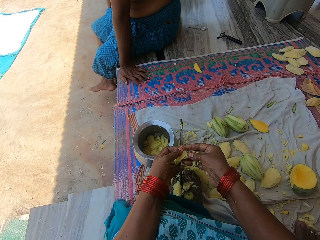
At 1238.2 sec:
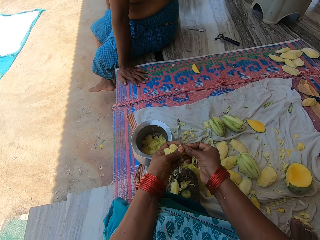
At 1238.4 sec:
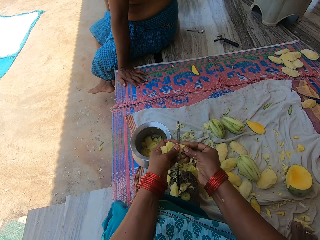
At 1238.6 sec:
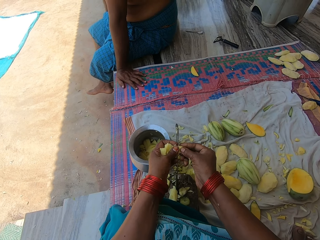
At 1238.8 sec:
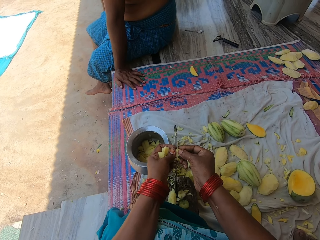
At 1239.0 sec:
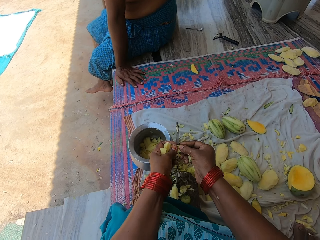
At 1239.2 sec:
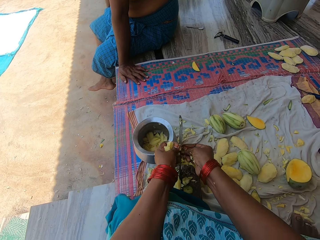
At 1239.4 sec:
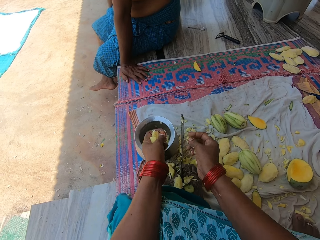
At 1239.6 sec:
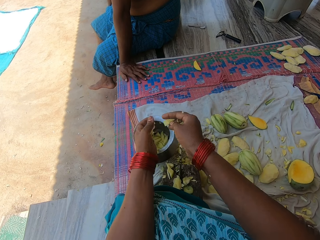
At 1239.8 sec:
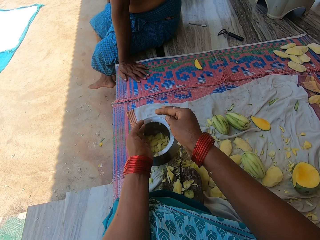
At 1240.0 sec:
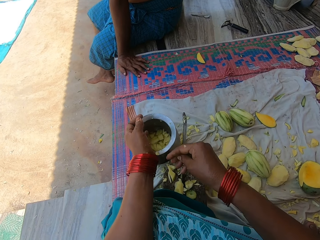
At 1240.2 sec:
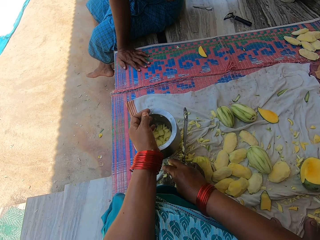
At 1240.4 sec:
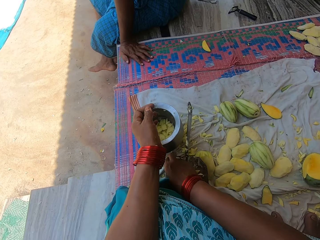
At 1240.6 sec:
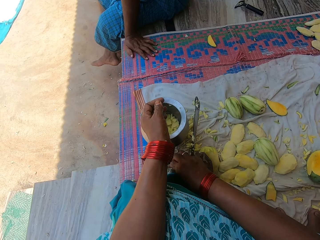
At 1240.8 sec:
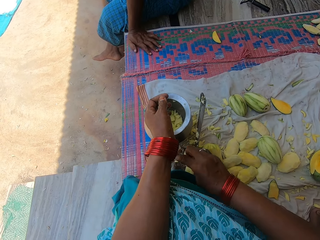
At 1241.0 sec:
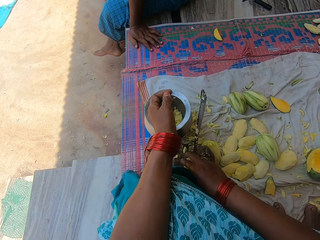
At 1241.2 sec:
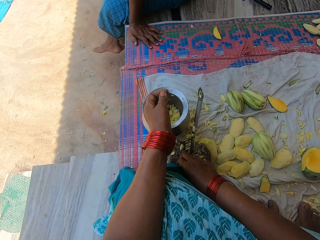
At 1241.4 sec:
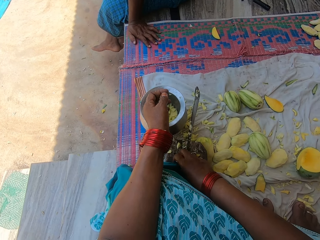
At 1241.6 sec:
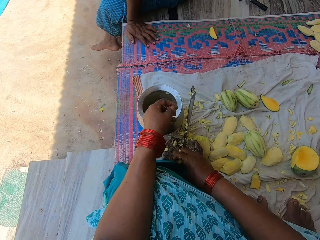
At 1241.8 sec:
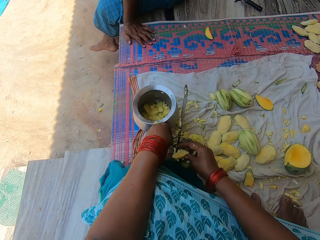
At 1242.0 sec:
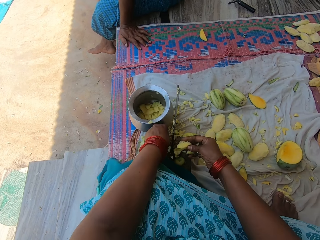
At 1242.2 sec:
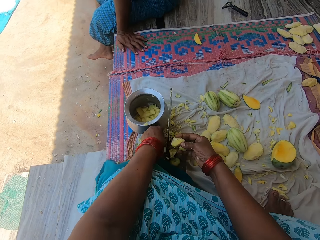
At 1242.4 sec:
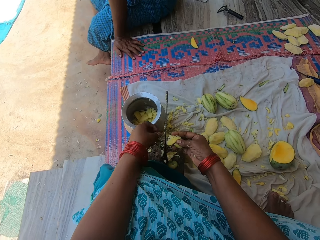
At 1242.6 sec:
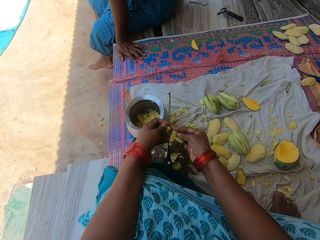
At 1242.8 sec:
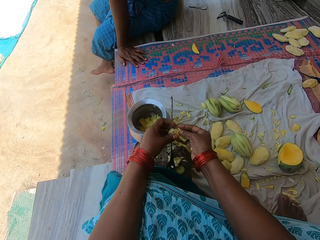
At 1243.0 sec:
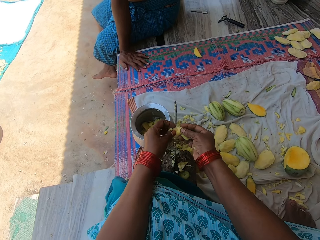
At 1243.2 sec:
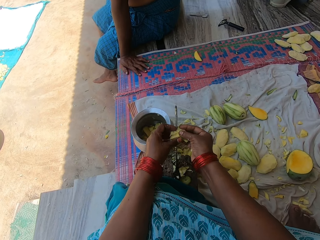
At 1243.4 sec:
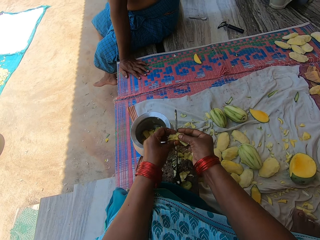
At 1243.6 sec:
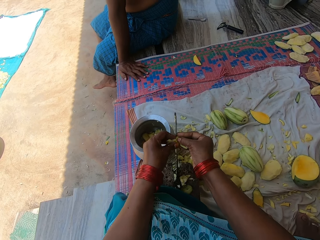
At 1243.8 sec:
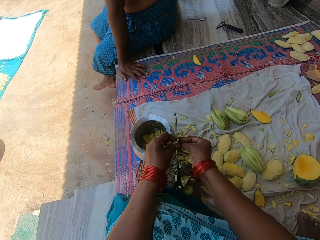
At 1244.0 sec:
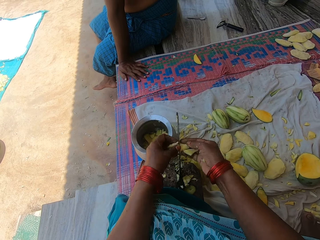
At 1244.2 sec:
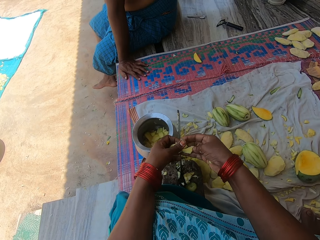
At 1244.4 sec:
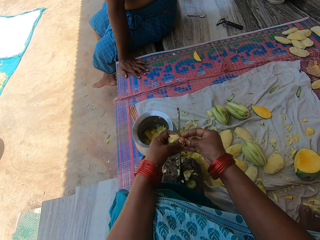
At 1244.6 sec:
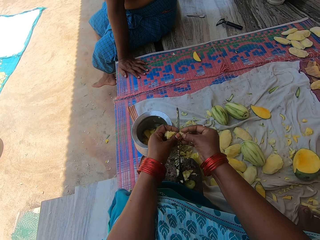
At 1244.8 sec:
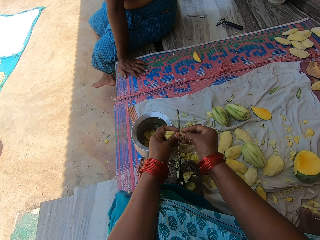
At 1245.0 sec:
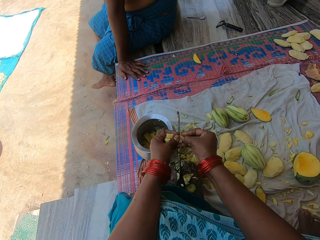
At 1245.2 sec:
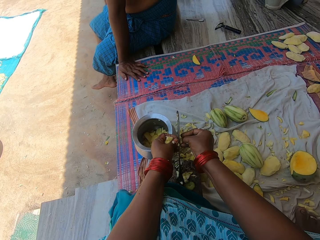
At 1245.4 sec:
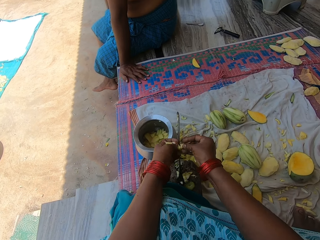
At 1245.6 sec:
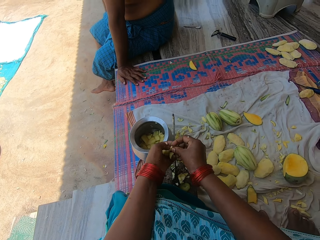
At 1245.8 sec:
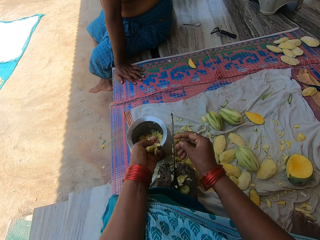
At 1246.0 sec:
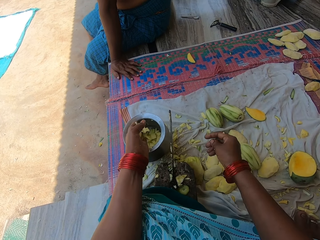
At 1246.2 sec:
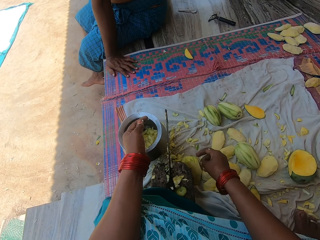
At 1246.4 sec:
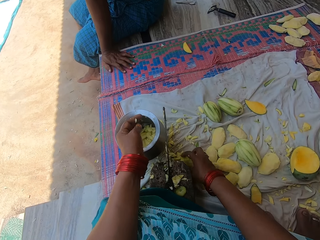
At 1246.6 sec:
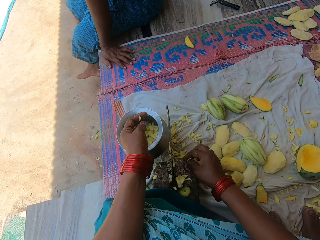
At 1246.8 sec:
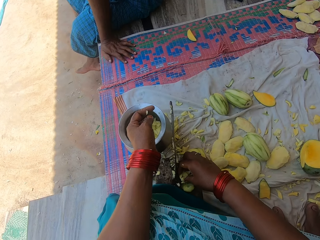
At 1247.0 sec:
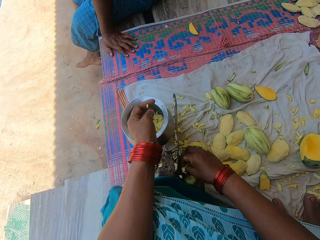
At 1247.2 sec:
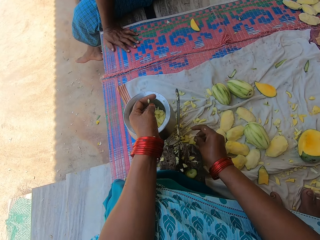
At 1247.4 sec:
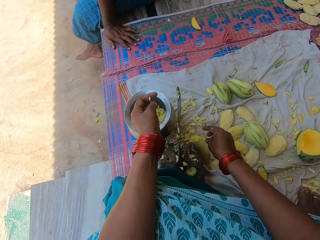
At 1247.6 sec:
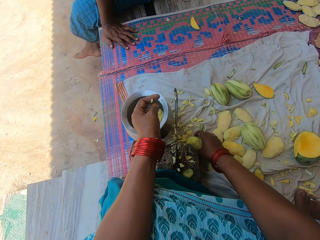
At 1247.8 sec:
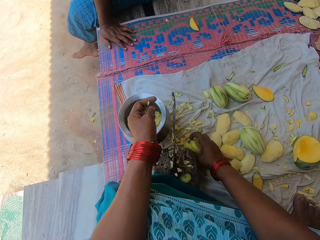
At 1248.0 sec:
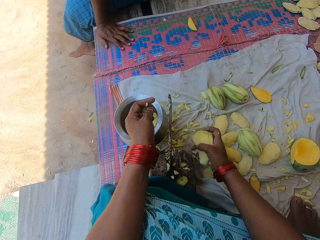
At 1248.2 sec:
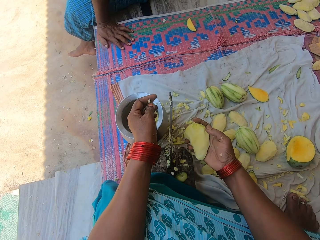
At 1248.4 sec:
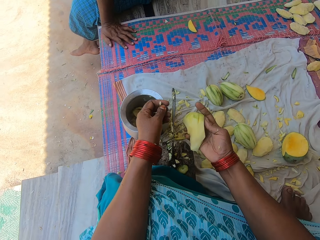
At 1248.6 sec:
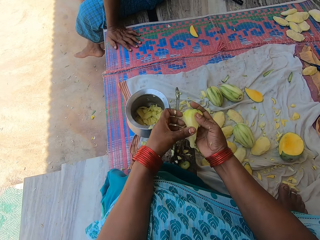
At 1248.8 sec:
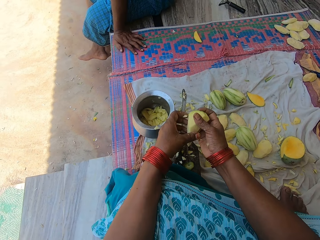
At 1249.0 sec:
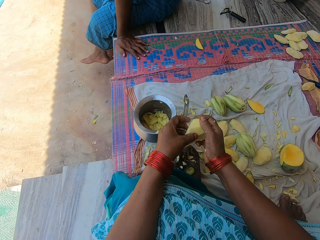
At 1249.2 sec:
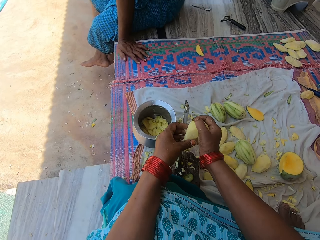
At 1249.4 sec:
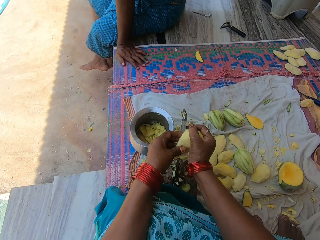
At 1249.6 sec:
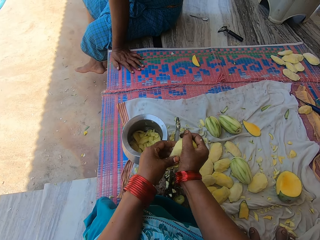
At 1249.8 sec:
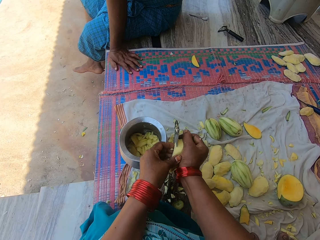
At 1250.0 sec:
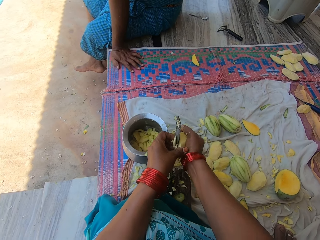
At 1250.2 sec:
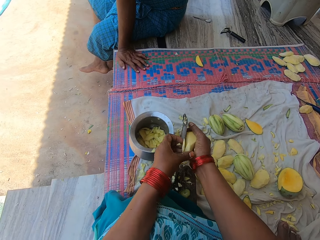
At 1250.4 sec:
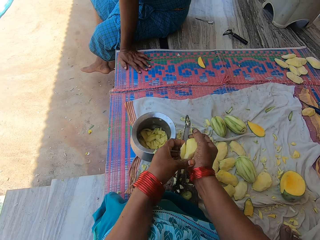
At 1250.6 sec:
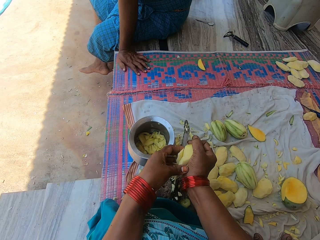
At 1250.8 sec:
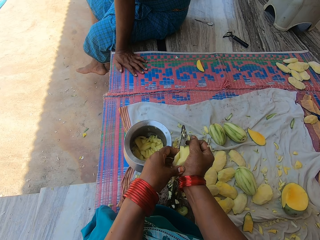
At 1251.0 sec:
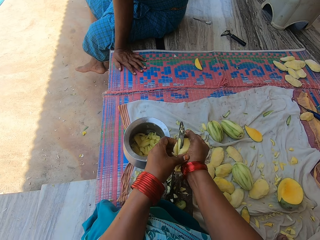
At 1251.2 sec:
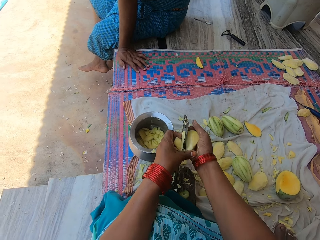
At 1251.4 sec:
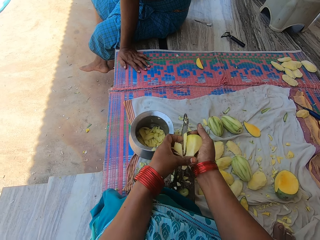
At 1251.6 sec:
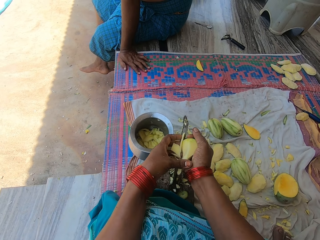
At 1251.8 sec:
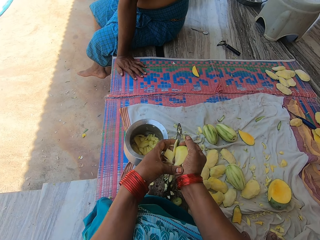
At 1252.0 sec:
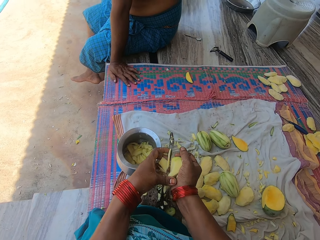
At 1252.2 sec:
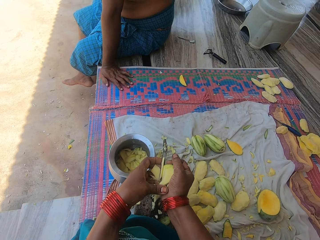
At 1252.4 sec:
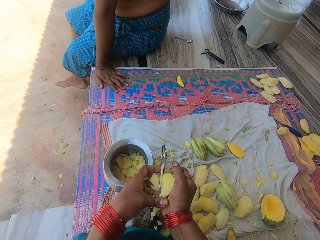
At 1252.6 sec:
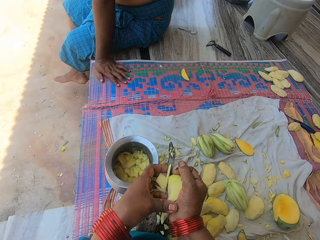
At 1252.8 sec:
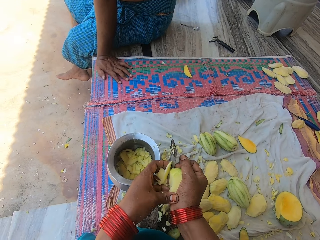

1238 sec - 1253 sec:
The camera wearer pours the chopped mangoes in the pot. They pick up the chopped mangoes on the knife stand. They cut the chopped mangoes into pieces with the knife. They pour the chopped mangoes in the pot. They pick up the mango on the mat, pick the pieces of mango. They chop the mango into pieces with the knife on the knife stand.

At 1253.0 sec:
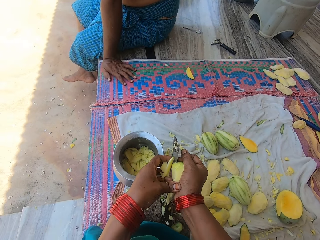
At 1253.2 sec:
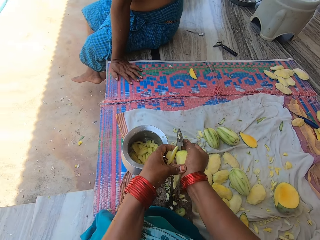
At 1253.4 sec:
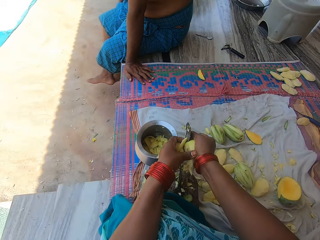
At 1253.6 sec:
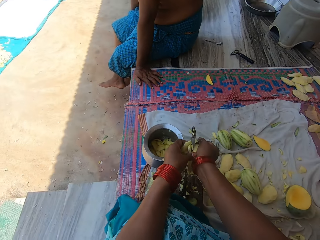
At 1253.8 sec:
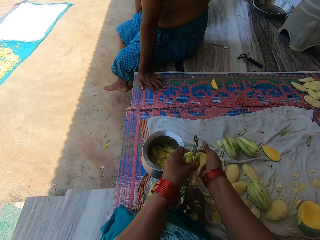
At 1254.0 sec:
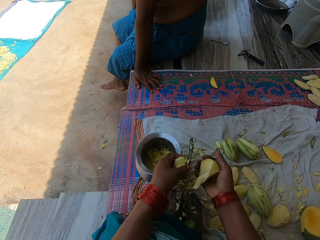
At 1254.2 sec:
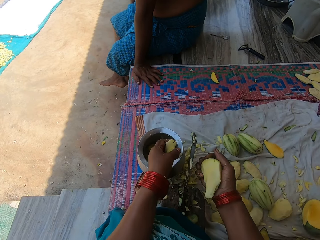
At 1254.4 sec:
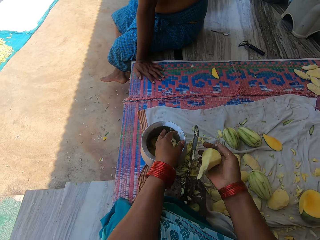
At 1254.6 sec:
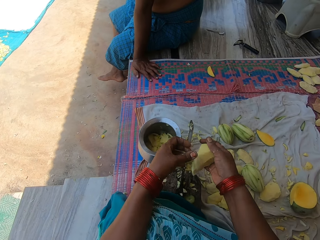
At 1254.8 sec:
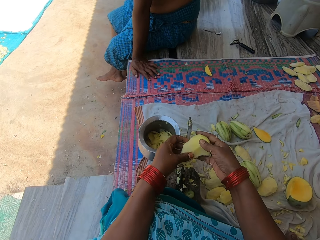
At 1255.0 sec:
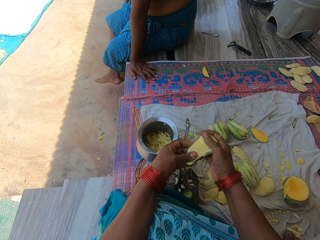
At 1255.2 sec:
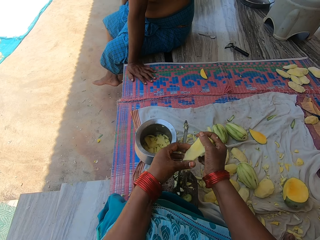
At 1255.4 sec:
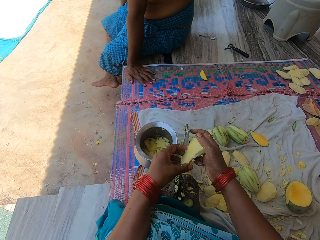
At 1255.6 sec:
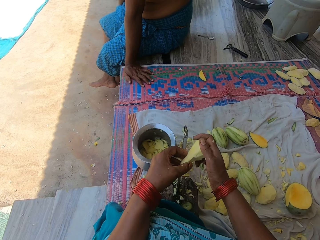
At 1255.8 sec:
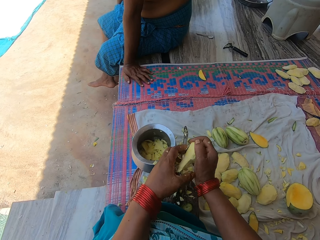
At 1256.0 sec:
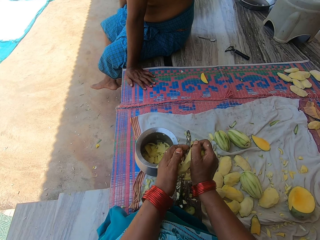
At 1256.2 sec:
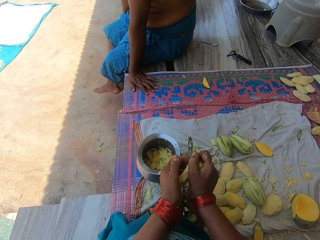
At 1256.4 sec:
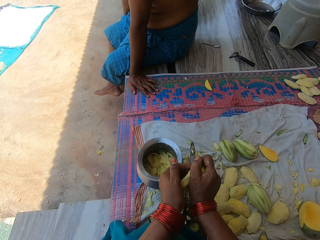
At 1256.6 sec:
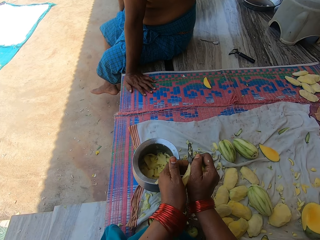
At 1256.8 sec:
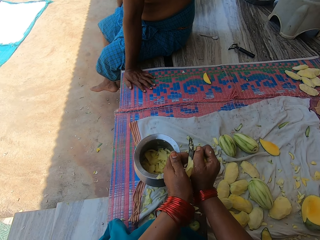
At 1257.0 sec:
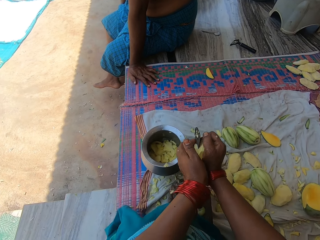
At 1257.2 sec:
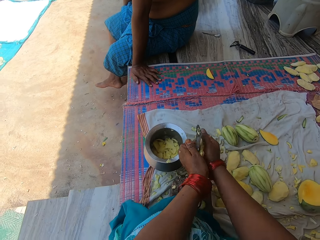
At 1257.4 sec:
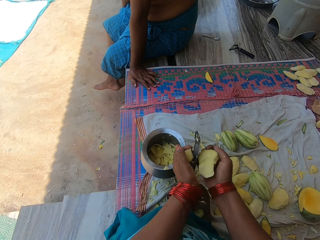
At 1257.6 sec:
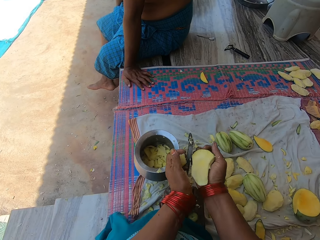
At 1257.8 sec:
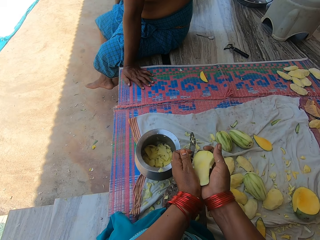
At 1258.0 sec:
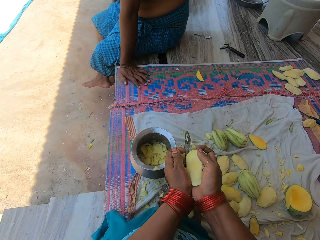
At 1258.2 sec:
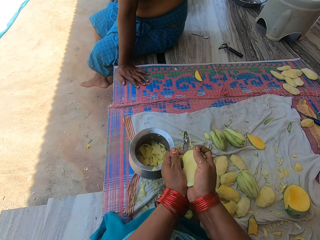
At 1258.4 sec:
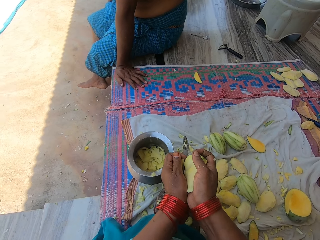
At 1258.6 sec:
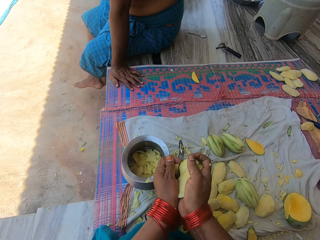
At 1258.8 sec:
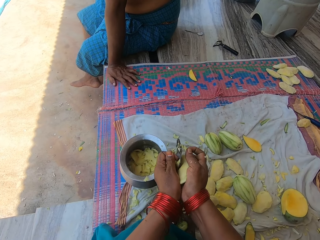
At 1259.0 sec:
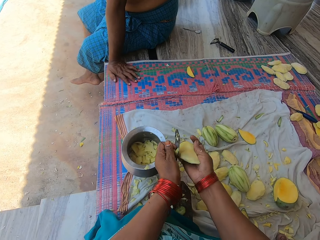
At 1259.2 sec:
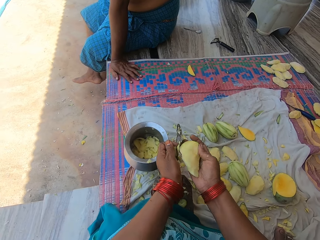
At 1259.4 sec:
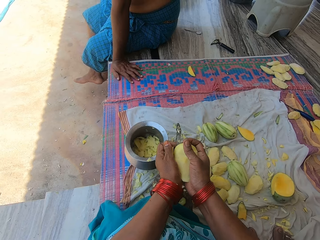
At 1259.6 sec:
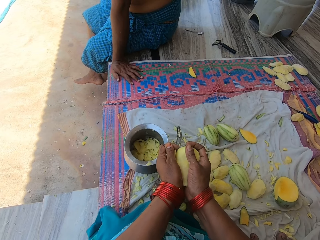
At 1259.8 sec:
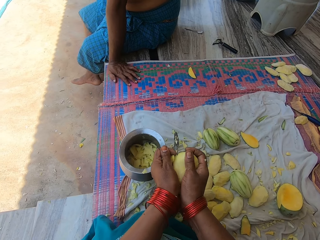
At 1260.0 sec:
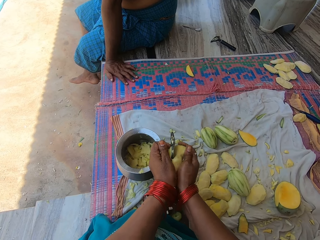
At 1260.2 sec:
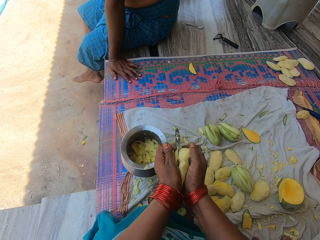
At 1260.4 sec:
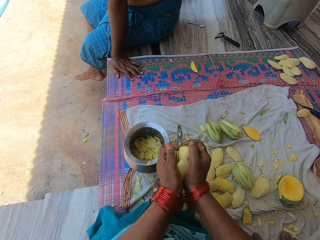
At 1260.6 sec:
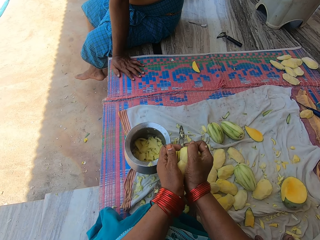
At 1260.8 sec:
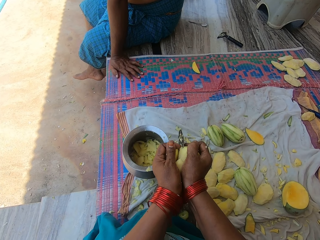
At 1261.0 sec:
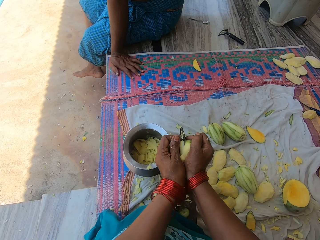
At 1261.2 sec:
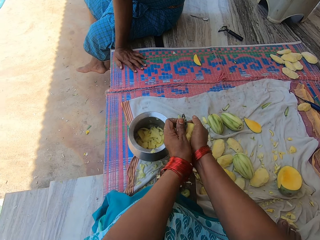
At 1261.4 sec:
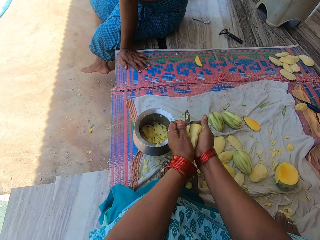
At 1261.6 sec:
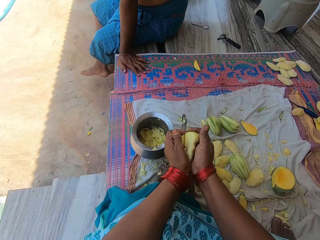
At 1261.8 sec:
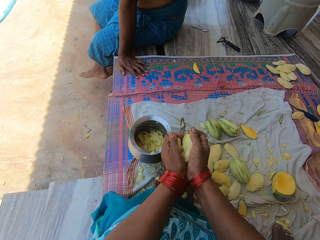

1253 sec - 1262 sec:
The camera wearer pours the chopped mangoes in the pot. They cut the mango into pieces. They chop the mango into pieces with the knife on the knife stand.
